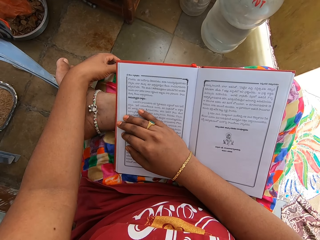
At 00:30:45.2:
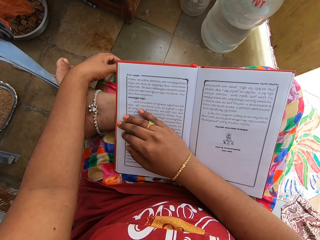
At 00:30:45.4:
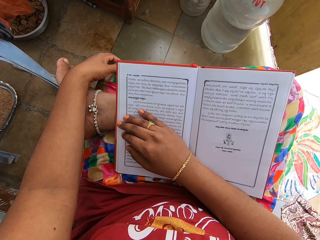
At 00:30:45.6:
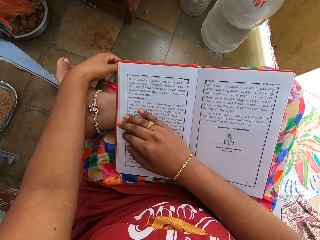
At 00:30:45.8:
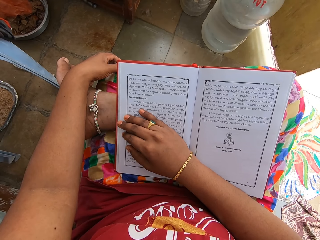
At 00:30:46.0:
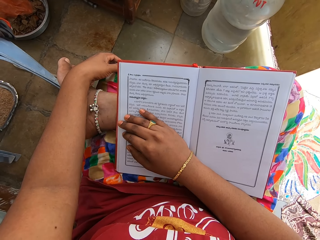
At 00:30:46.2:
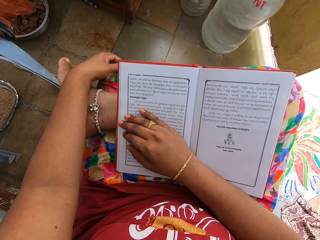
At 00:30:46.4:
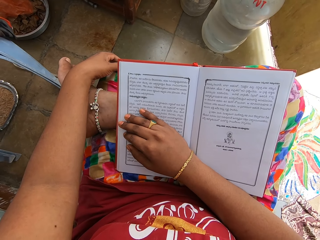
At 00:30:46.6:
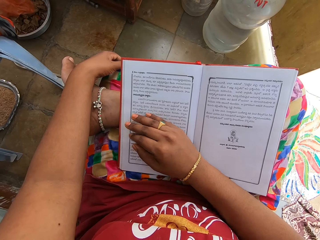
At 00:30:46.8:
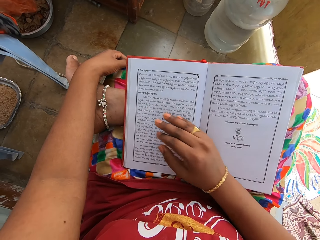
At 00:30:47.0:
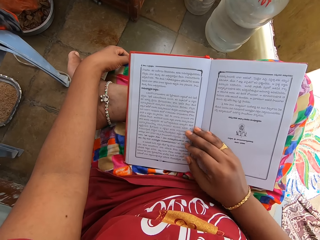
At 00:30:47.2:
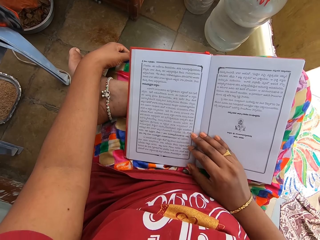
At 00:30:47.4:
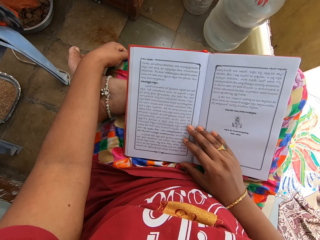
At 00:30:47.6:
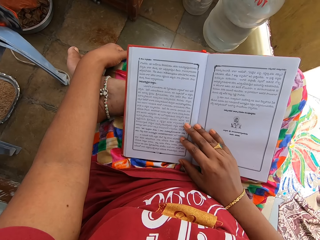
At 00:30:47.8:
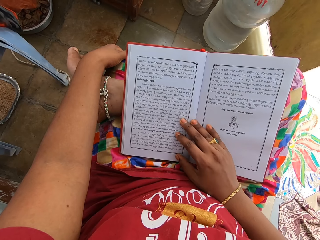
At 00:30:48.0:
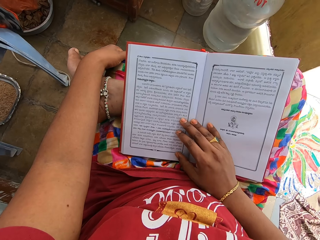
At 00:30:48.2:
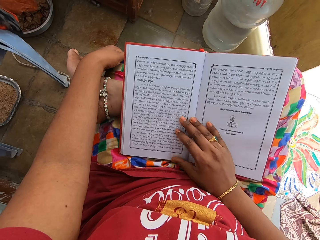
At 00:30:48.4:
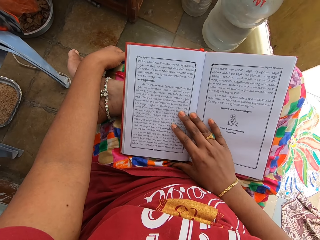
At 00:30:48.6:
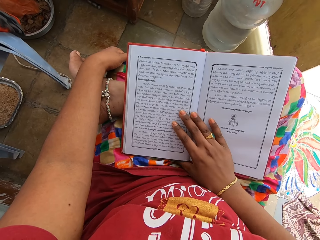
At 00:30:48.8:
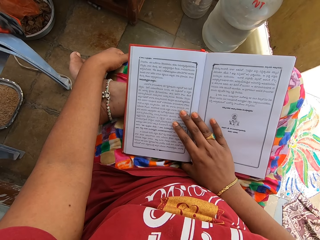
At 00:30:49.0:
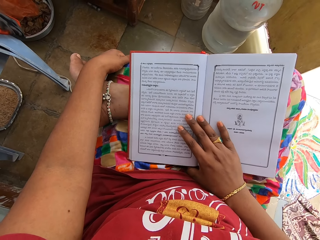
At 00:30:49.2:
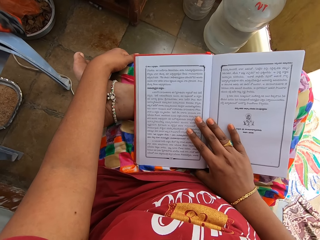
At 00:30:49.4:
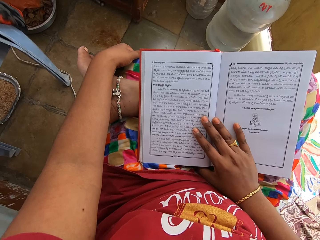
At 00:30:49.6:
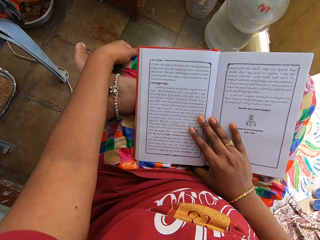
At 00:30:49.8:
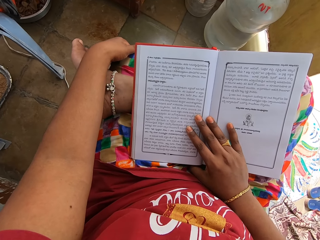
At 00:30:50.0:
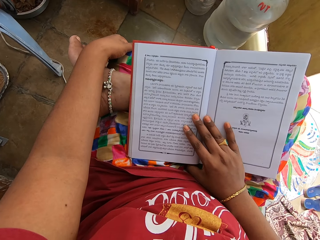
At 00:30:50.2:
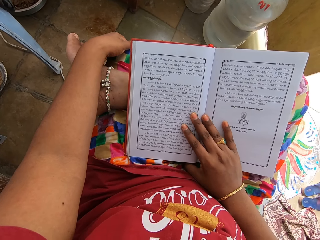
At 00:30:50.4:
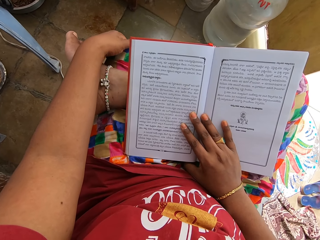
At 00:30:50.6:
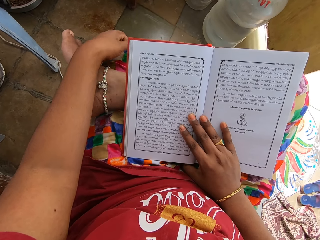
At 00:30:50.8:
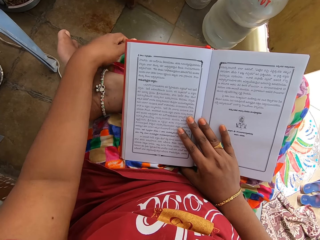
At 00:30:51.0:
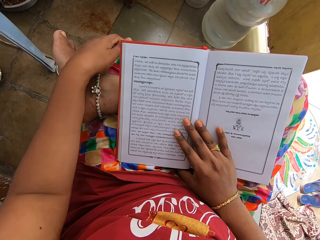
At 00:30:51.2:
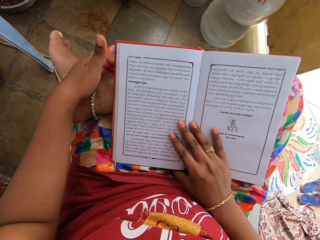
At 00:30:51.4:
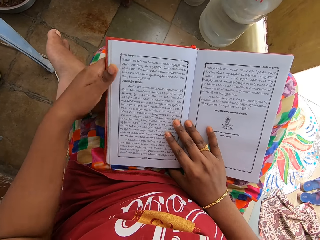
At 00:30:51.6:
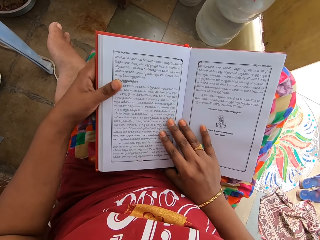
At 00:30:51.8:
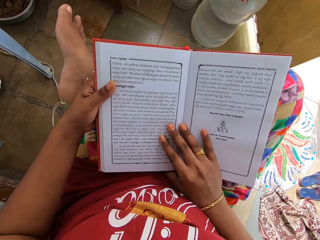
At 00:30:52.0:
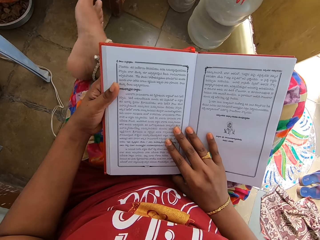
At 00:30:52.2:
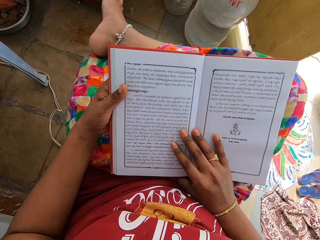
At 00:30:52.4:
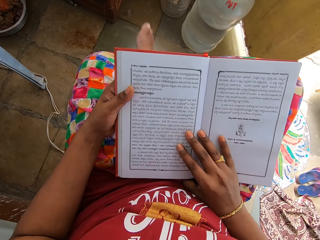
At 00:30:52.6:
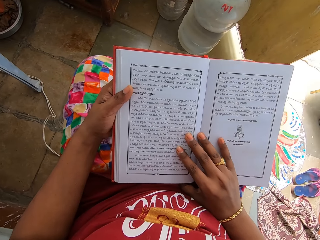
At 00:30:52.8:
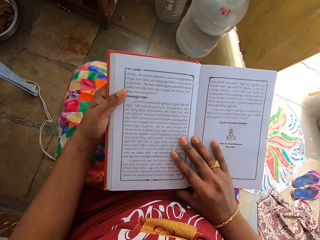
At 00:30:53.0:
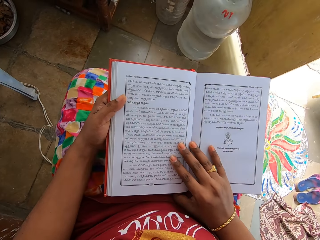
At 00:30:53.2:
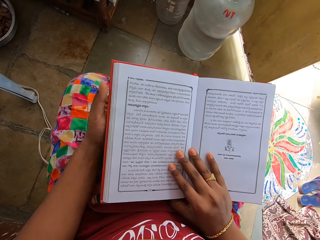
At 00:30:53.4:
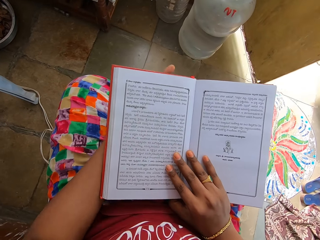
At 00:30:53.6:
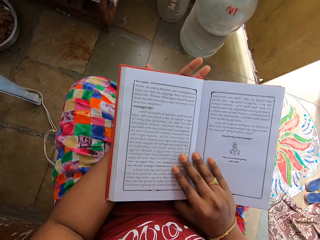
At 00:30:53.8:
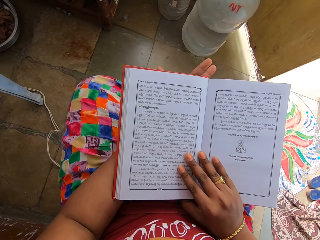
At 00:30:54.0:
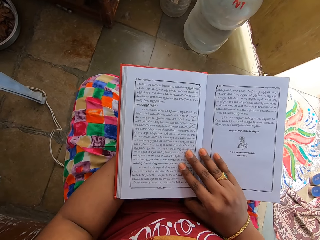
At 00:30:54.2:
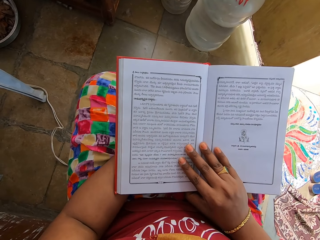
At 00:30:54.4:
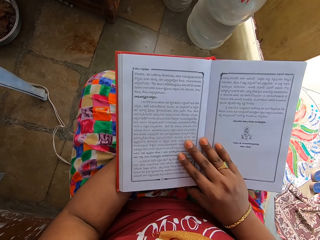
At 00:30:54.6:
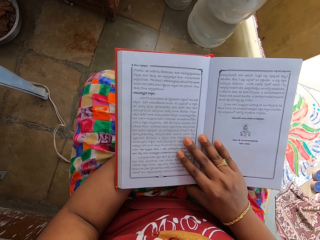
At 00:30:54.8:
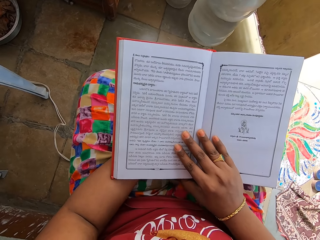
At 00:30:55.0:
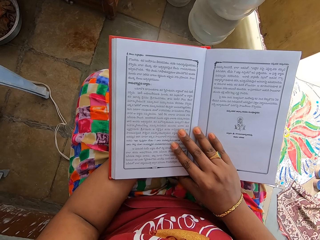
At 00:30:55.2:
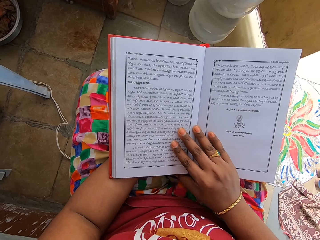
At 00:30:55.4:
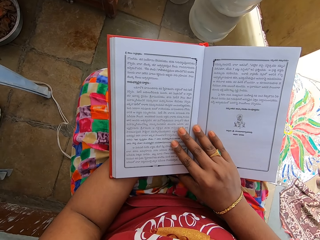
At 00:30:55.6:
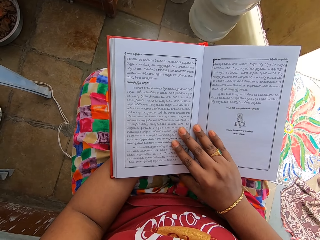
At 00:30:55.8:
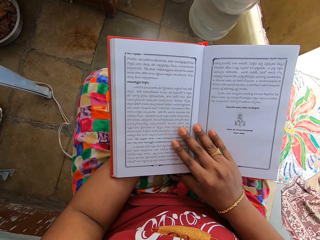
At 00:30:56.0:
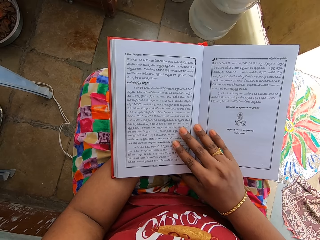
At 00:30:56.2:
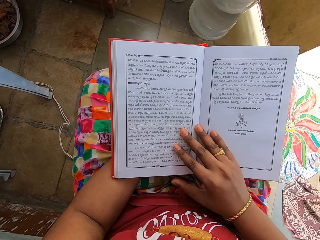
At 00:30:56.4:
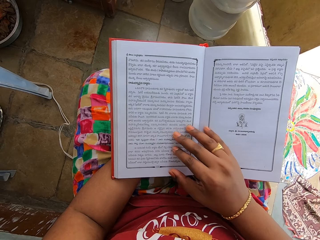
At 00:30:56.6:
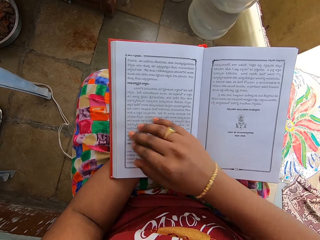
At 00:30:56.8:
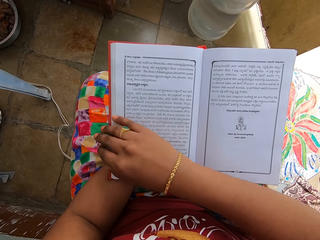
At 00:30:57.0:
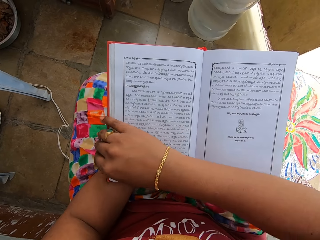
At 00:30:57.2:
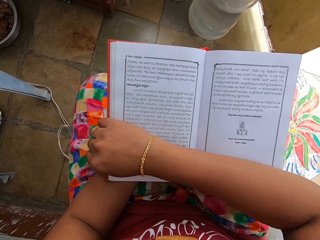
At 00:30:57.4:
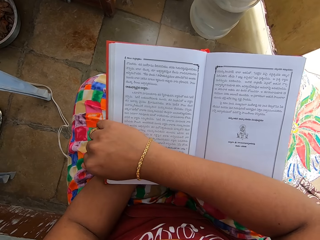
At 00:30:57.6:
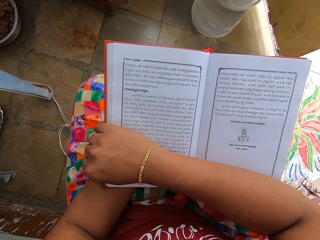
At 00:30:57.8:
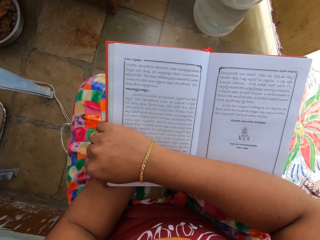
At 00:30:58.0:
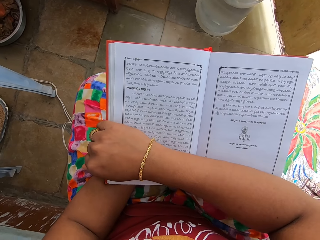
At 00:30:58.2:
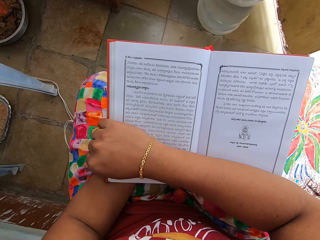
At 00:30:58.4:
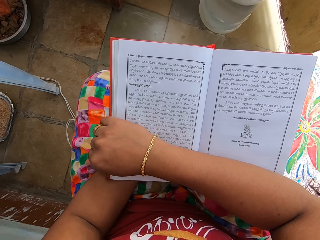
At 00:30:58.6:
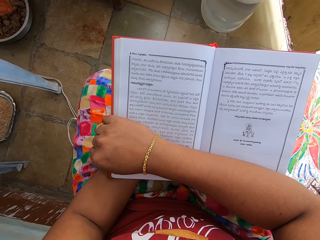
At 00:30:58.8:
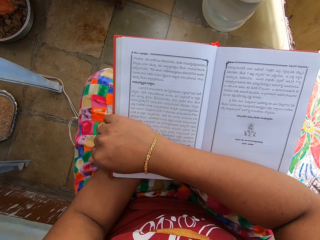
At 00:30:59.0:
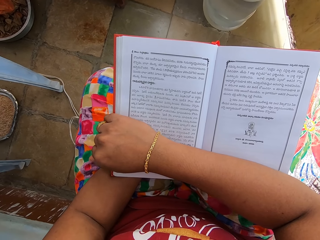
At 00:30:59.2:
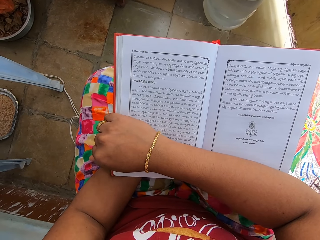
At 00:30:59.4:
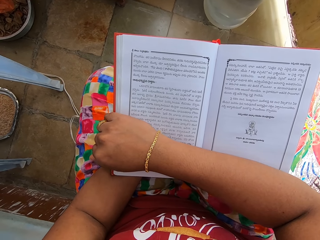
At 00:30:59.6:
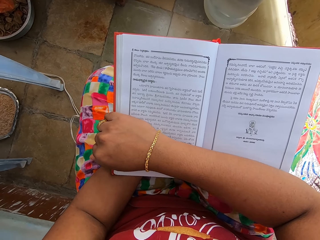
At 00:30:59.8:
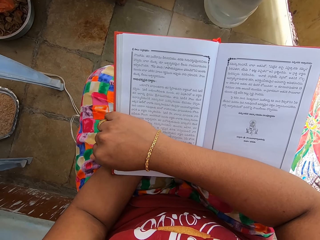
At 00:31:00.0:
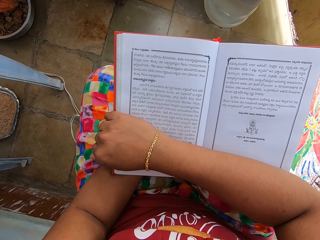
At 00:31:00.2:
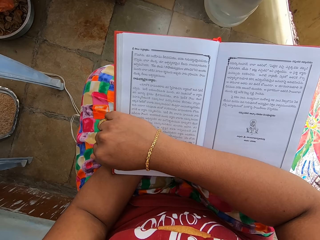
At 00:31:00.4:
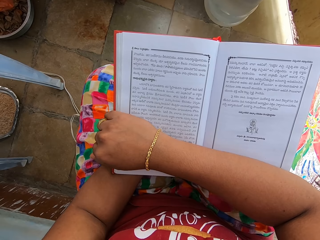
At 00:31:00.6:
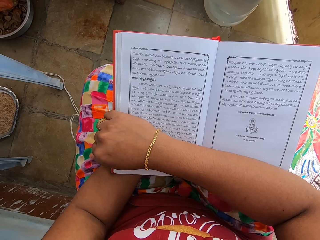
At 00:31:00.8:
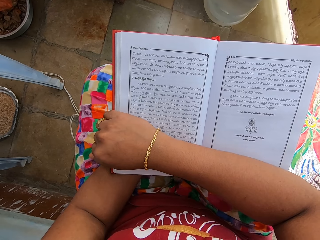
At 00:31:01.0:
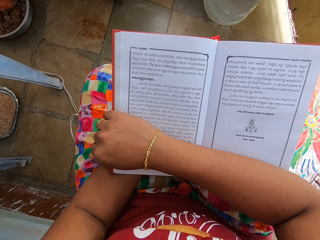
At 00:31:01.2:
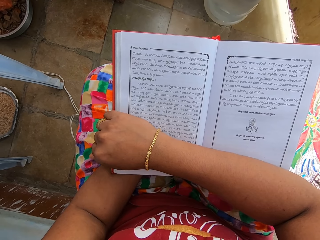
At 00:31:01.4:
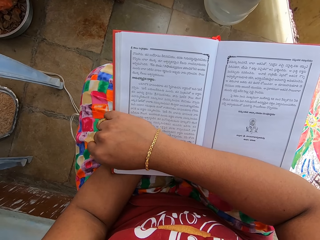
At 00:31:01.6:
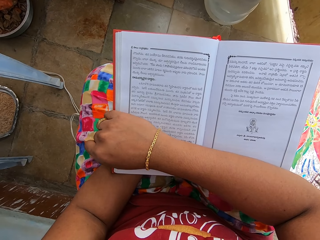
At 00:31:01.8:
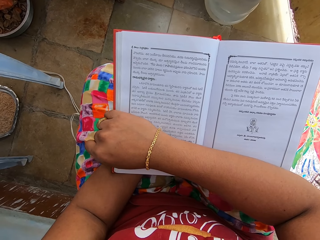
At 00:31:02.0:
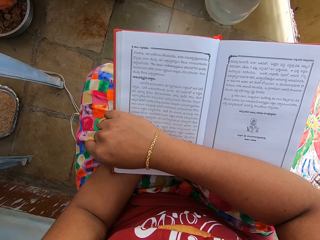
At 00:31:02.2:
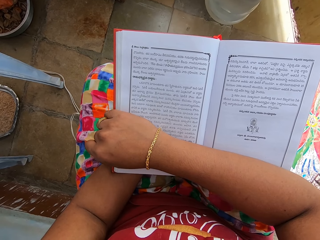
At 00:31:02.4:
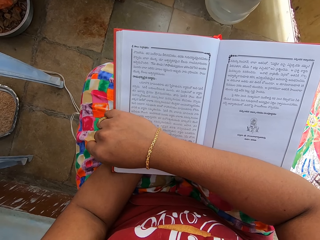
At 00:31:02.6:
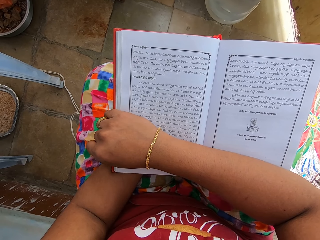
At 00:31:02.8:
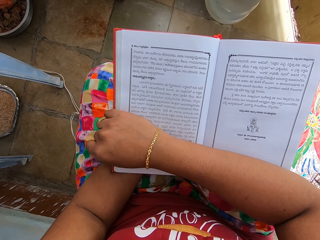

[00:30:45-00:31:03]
The camera wearer adjusts the book. She adjusts the leg. She places her legs on the floor. She adjusts the book. She grasps the book.

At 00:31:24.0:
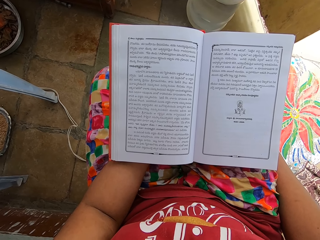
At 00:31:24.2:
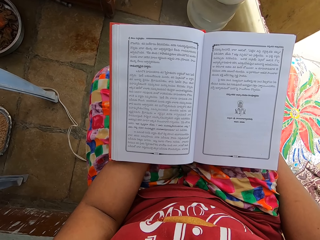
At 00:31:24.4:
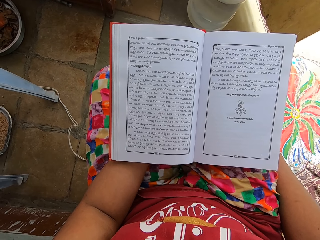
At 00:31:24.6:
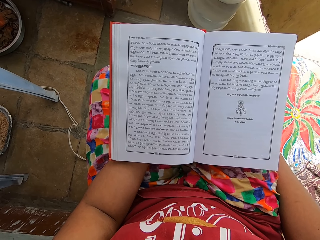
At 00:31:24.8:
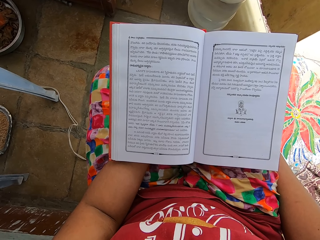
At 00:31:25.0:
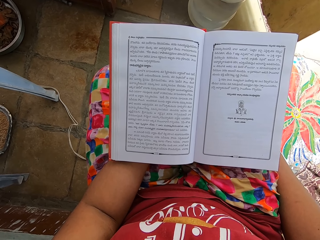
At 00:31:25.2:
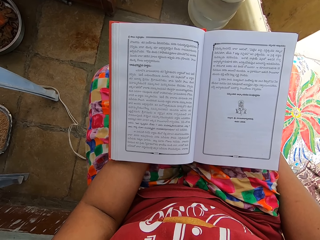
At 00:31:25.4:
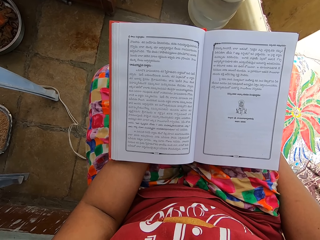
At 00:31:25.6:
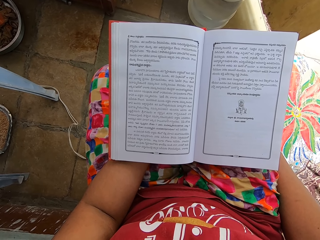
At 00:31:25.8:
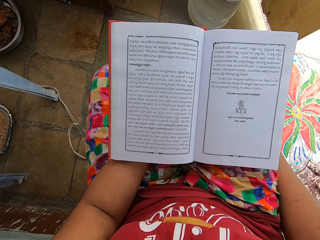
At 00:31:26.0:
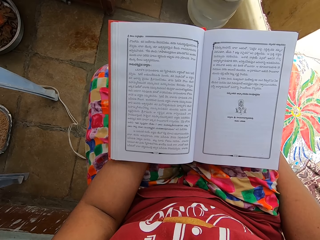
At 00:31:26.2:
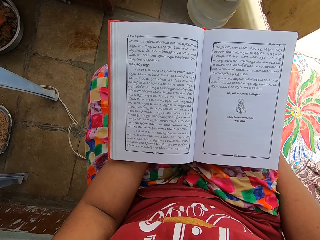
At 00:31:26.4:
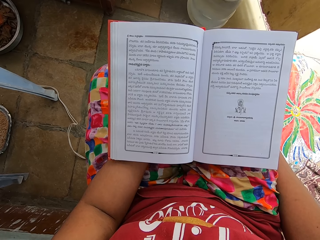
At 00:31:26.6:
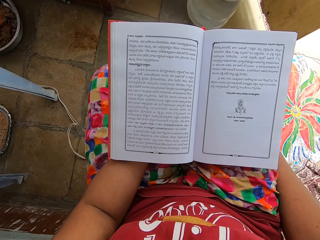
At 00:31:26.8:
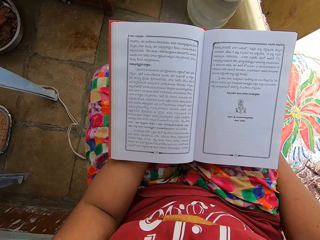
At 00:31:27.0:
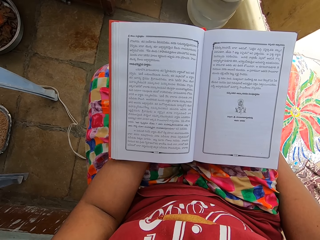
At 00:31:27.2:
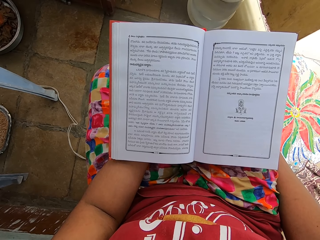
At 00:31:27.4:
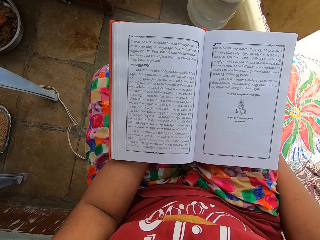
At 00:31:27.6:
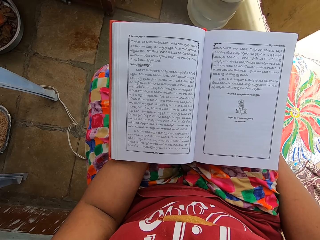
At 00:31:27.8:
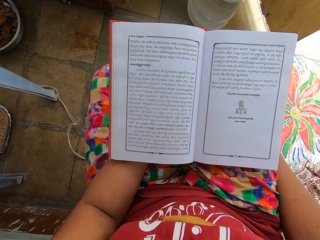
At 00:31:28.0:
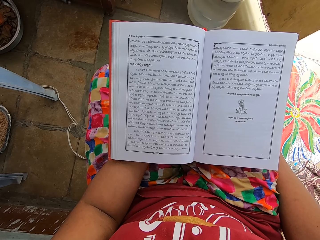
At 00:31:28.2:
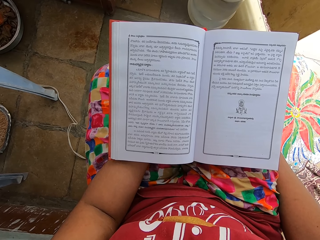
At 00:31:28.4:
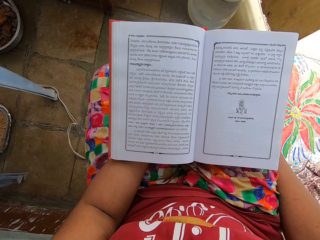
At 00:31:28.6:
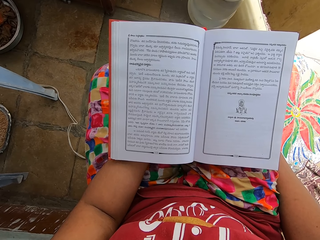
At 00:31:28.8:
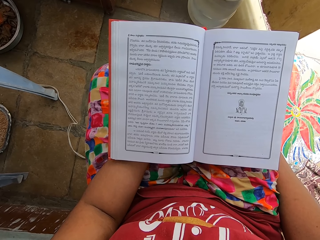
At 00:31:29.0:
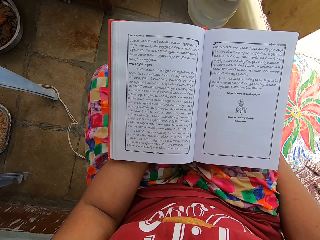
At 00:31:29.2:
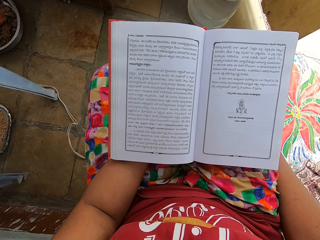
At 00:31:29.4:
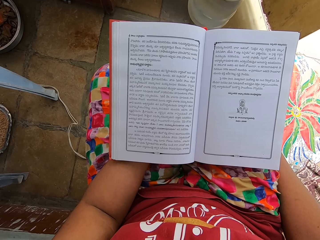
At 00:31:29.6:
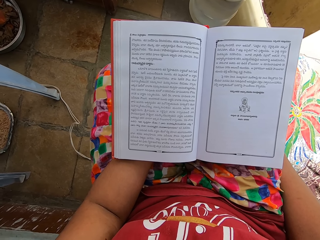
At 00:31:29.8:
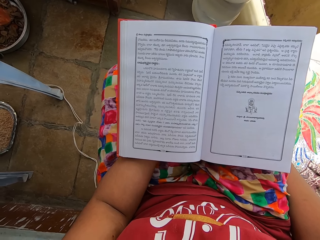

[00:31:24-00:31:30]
The camera wearer reads a book.
